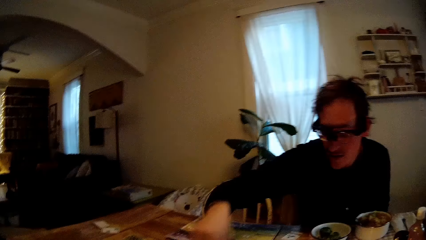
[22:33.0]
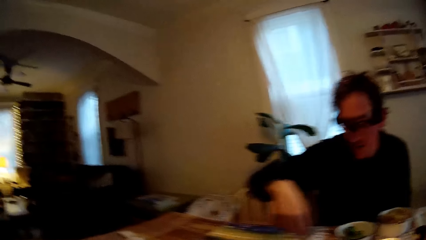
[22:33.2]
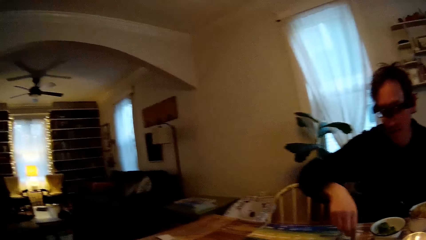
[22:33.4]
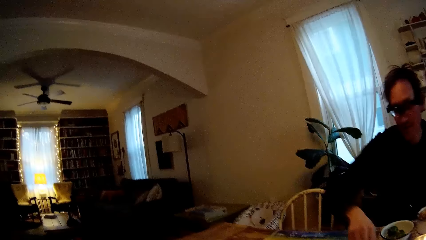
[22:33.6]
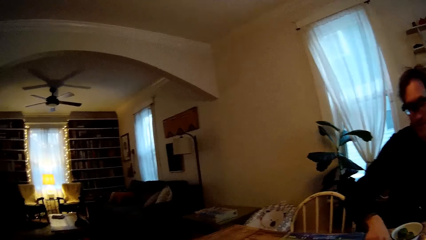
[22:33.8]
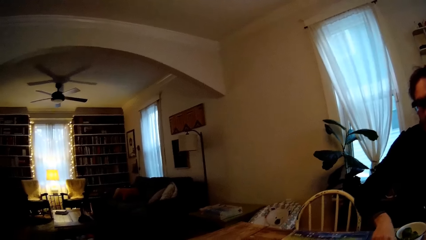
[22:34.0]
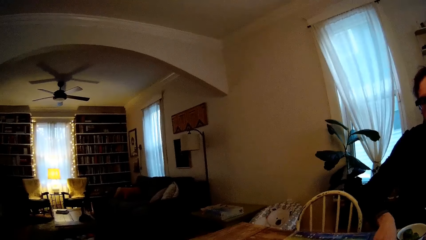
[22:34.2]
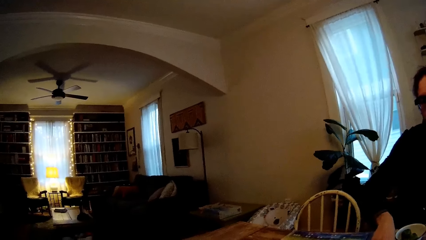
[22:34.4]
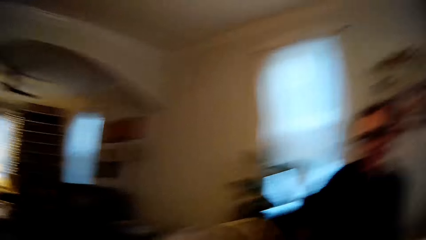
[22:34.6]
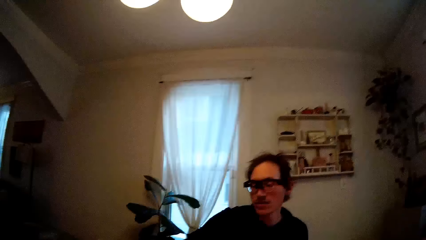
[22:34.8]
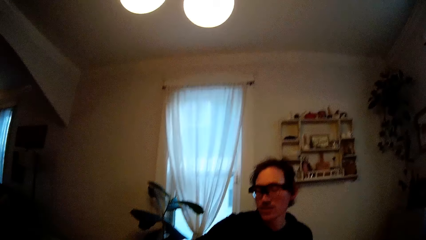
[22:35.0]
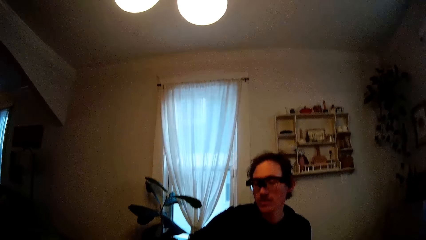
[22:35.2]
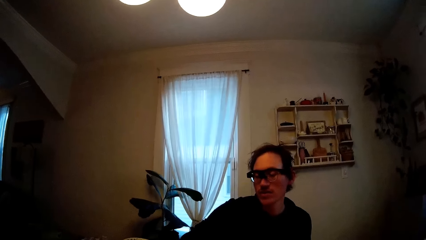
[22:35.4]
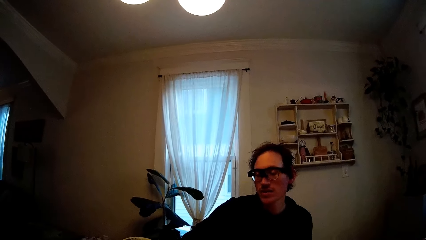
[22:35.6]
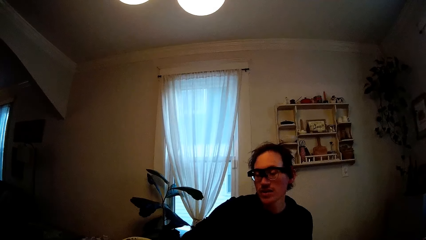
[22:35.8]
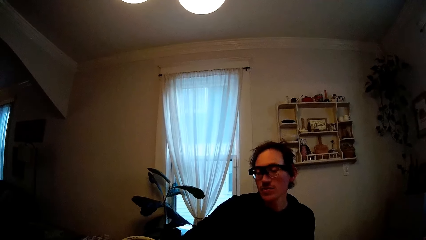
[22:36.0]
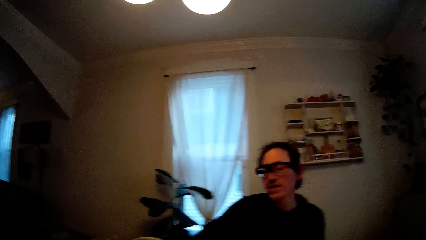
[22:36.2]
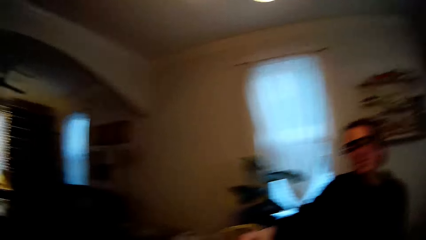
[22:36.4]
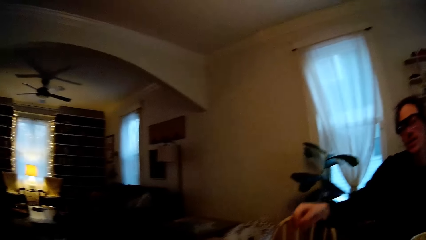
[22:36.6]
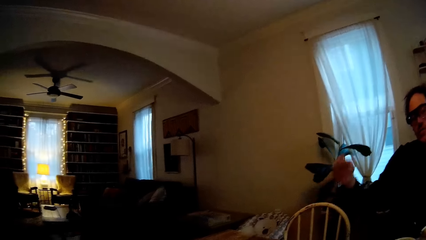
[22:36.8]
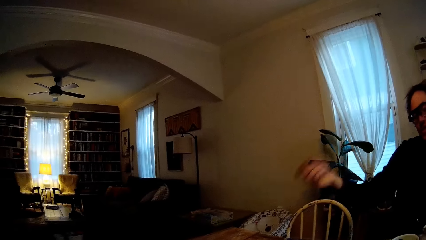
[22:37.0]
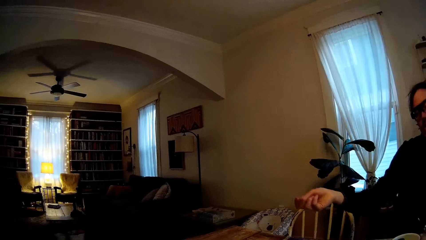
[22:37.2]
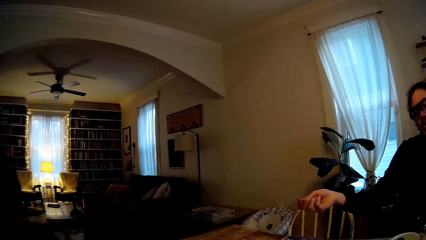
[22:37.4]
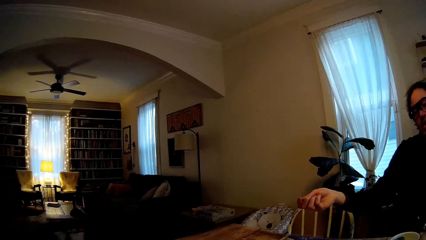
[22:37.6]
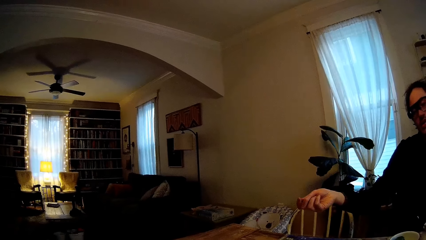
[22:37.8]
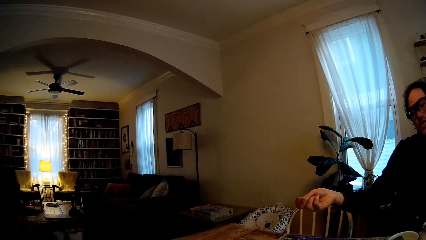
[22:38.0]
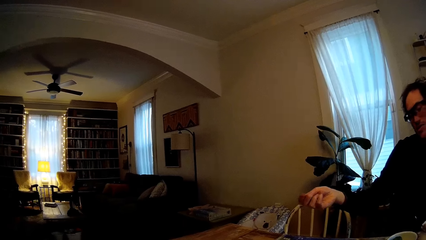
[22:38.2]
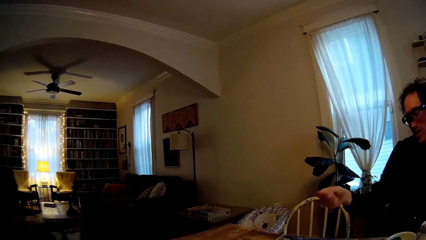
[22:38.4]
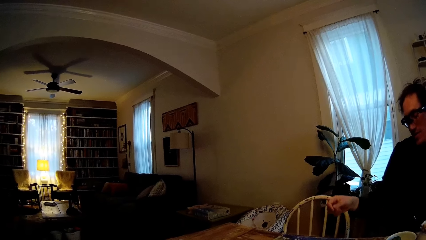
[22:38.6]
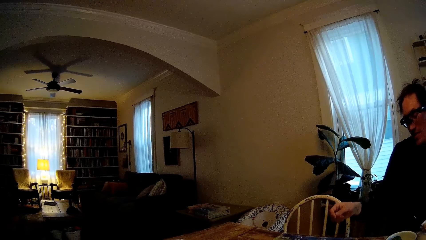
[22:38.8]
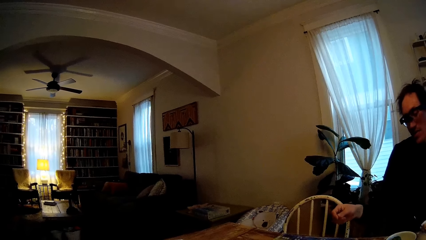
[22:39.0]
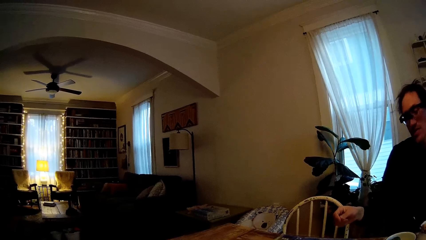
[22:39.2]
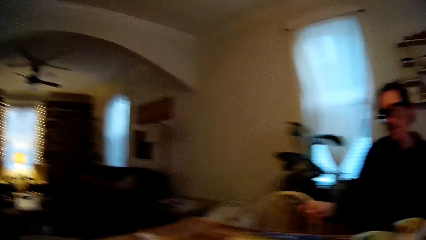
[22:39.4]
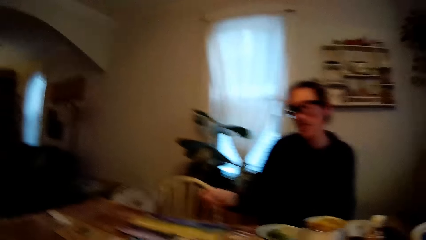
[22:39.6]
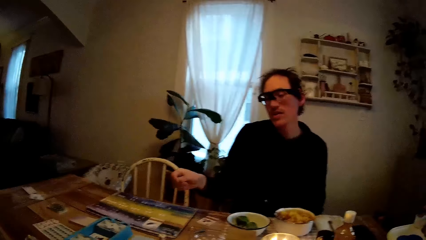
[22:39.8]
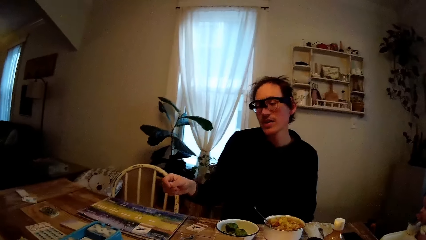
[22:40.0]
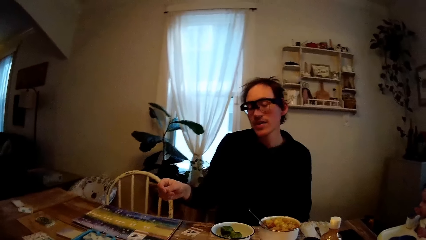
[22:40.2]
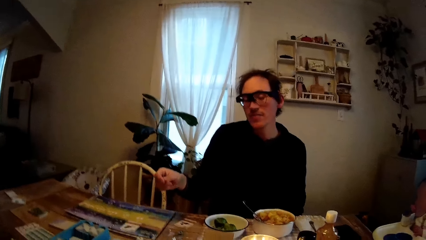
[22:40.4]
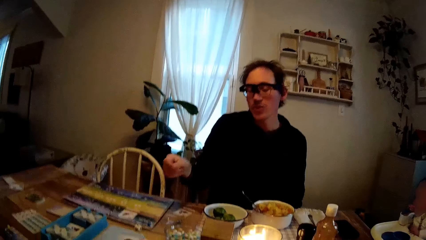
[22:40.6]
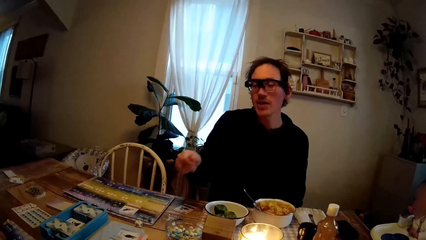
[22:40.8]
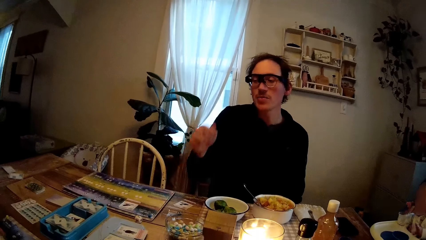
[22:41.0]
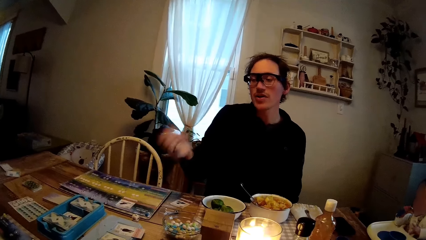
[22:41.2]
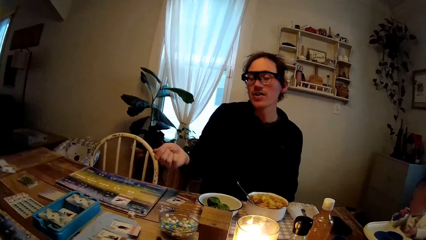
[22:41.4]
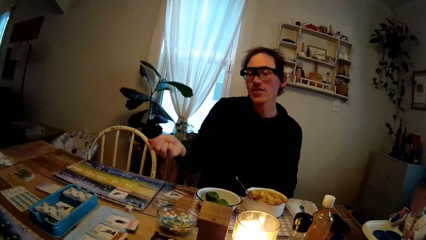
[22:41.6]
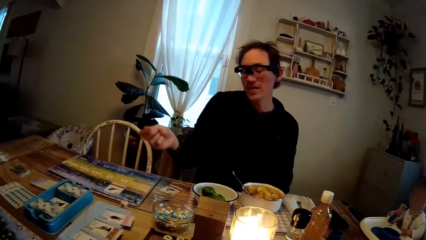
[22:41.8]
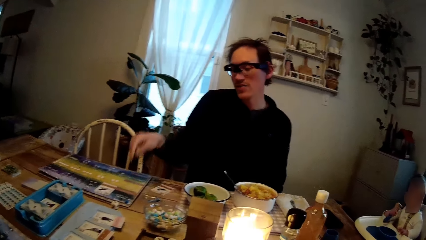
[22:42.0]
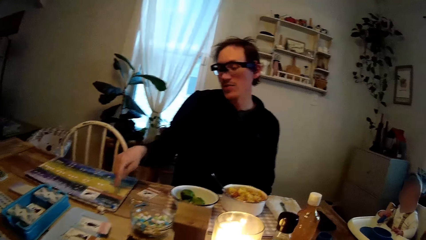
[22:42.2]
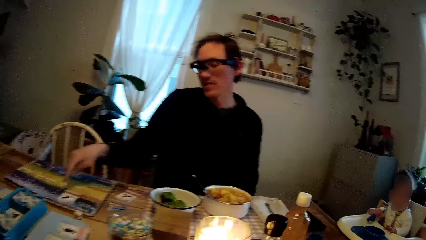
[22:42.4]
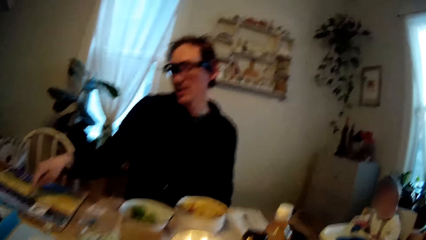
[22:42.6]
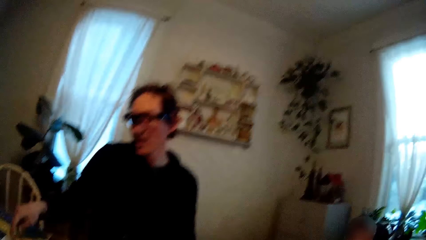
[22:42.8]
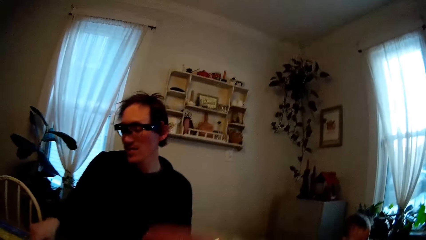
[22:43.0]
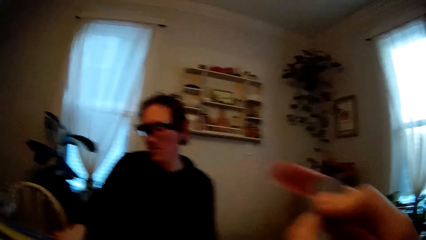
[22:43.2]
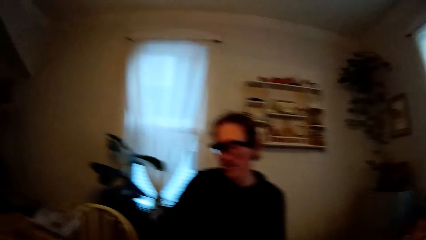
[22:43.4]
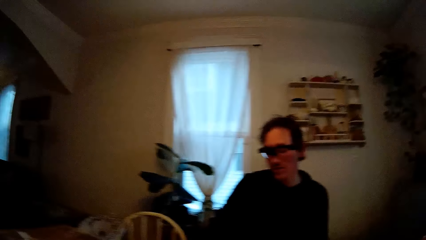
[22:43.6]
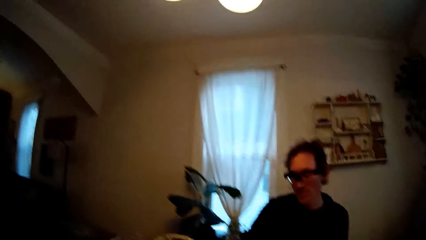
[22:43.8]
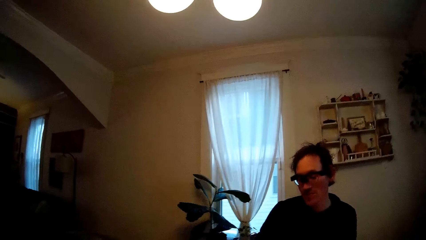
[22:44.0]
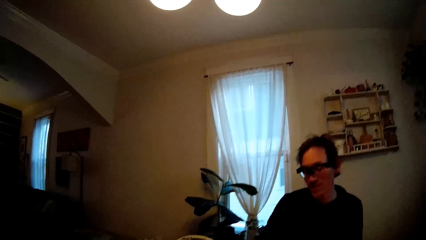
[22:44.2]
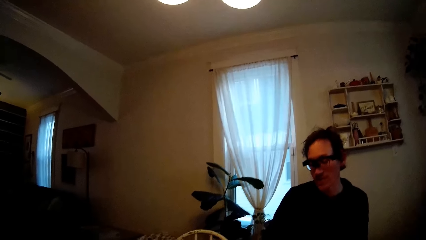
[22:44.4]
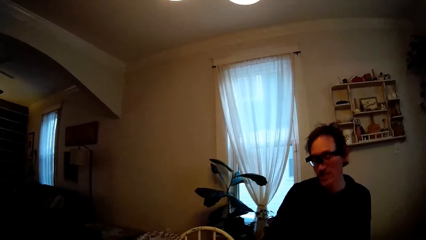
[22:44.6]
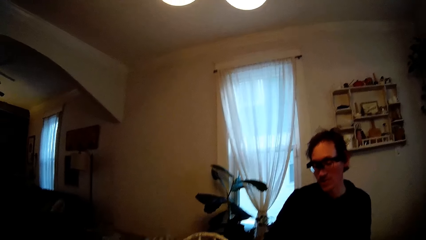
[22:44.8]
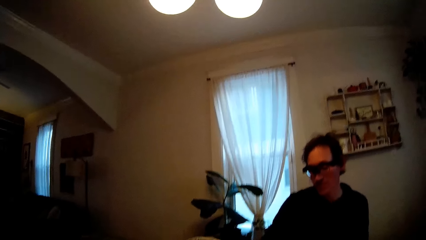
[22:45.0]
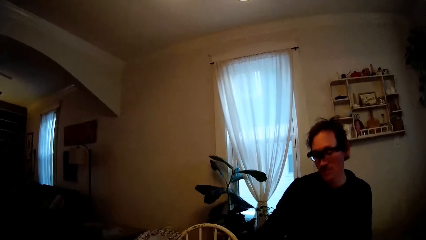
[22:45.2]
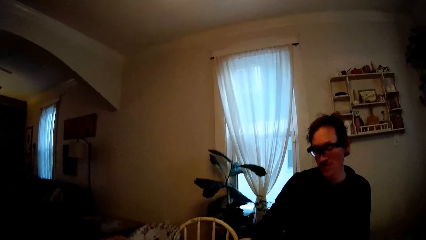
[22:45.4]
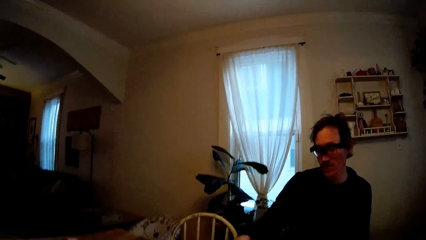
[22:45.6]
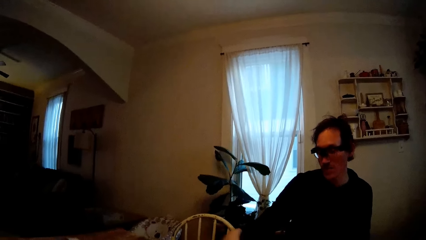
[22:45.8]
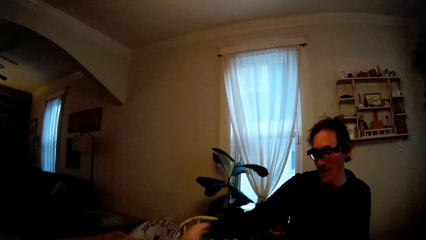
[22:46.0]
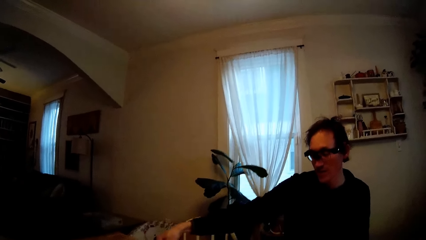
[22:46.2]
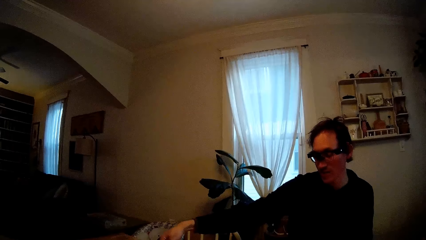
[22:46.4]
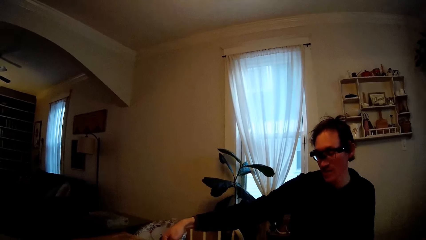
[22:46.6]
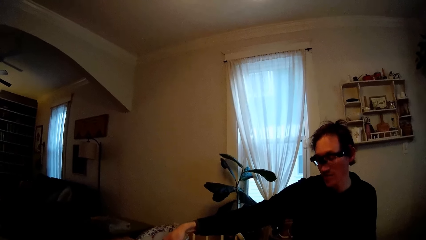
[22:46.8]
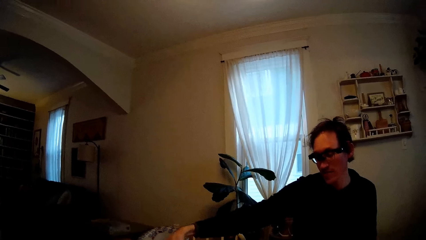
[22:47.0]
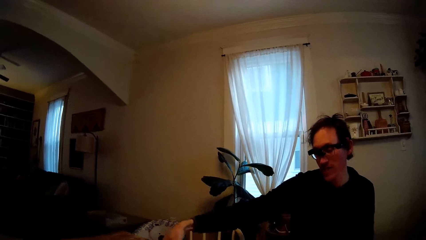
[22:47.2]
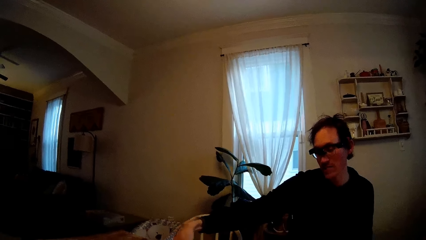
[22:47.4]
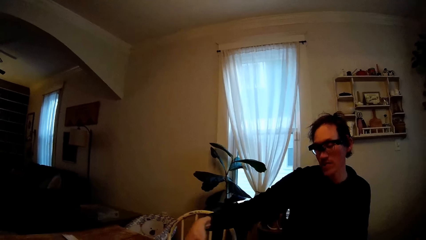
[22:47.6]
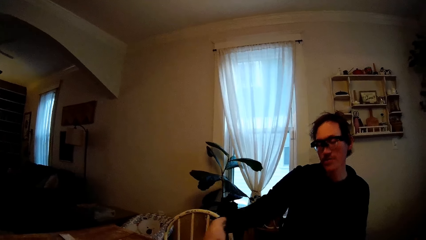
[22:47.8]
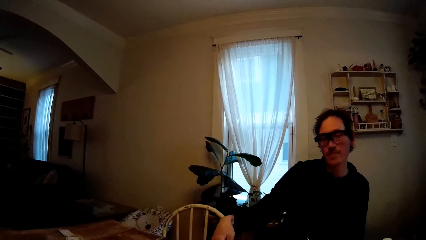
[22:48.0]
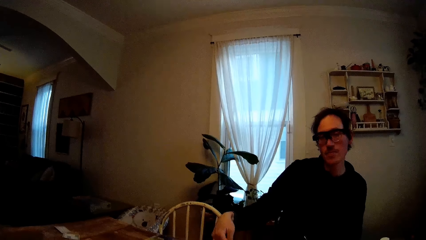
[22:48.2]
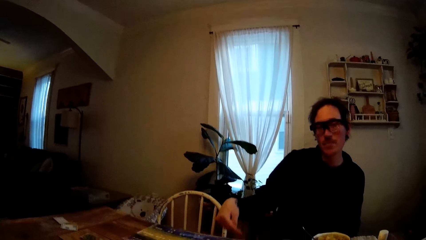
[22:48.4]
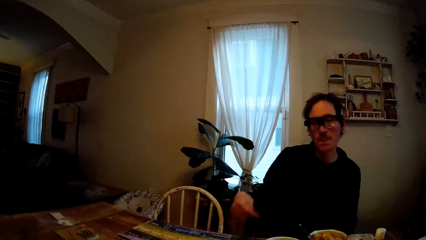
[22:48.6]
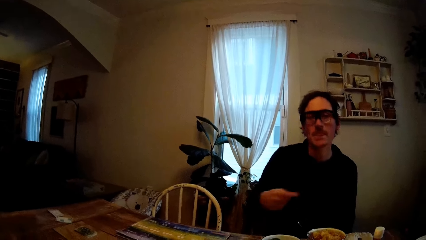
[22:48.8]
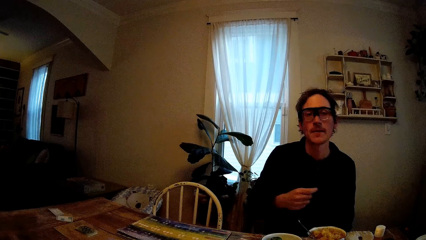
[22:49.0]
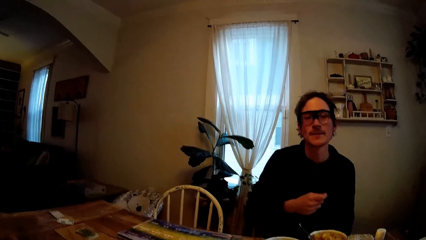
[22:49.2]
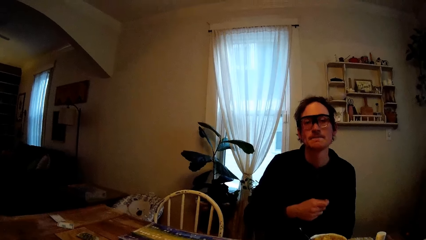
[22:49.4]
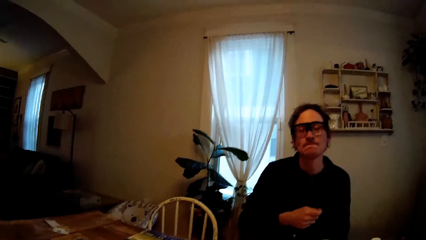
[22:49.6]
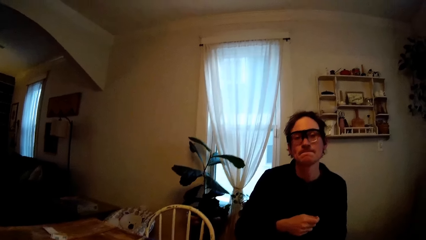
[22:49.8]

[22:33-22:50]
A man moves his hand out of the table. The camera wearer looks around. She does something. The man gestures with his right hand. The man moves the right hand. The camera wearer looks around. The man moves the right hand and points at something with the right hand. The camera wearer eats chips with a spoon in her right hand. The man moves his hand. The camera wearer does something.
